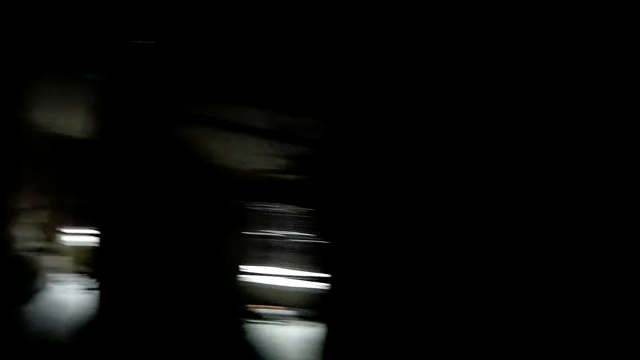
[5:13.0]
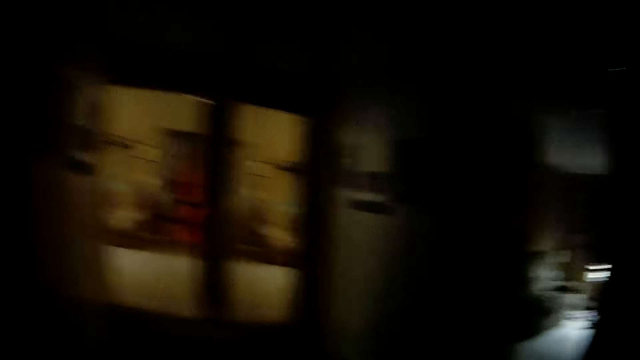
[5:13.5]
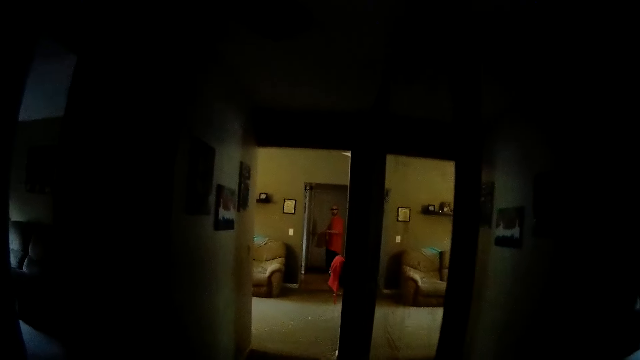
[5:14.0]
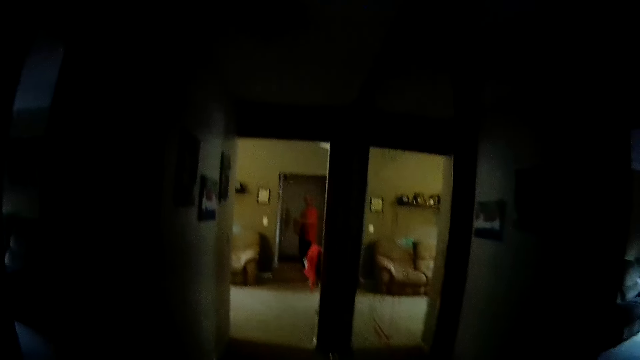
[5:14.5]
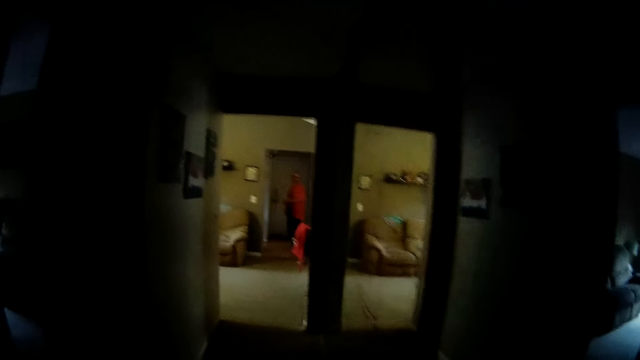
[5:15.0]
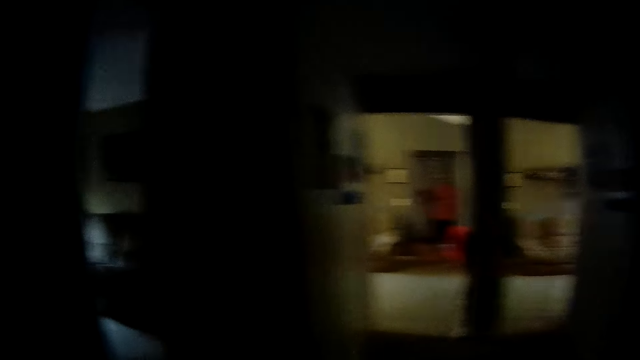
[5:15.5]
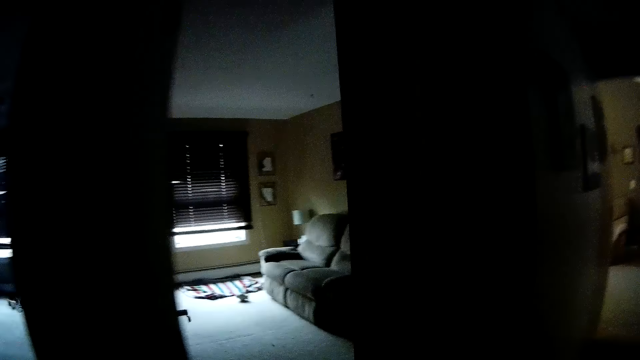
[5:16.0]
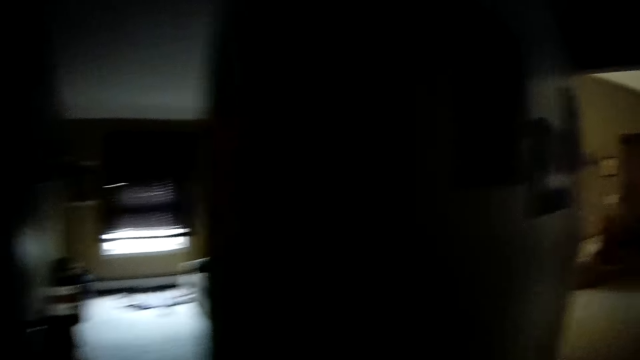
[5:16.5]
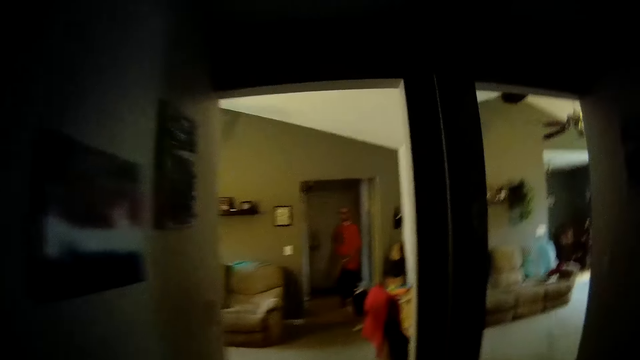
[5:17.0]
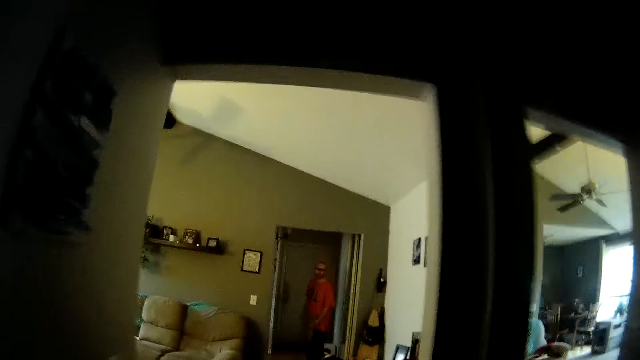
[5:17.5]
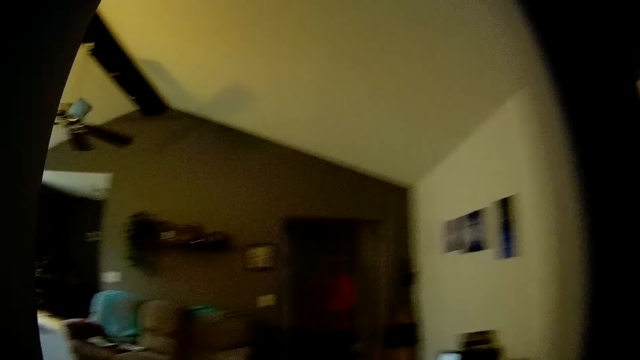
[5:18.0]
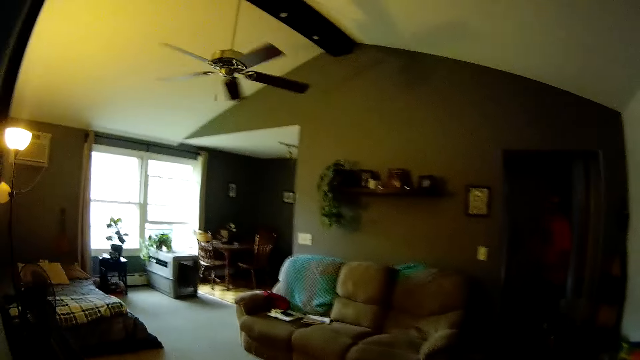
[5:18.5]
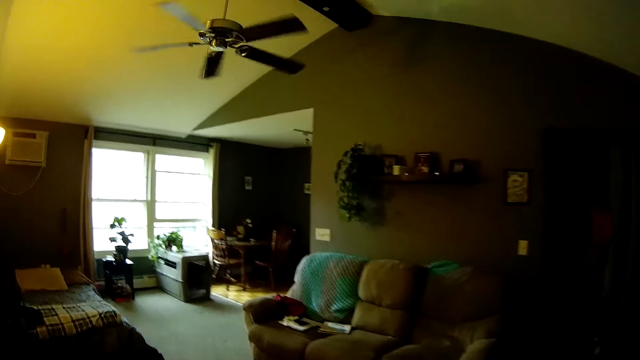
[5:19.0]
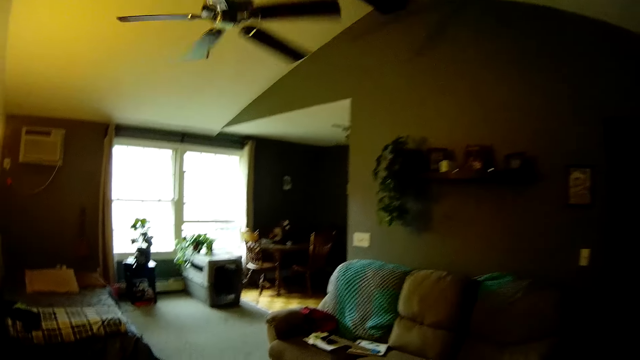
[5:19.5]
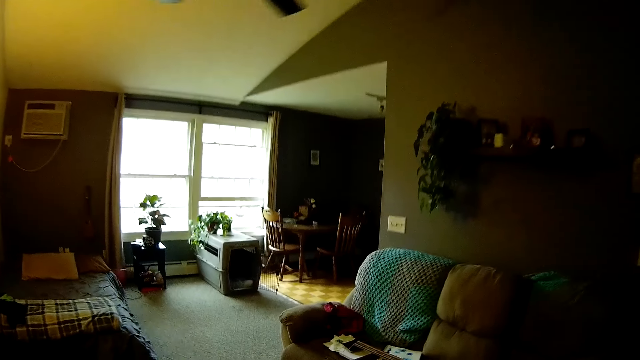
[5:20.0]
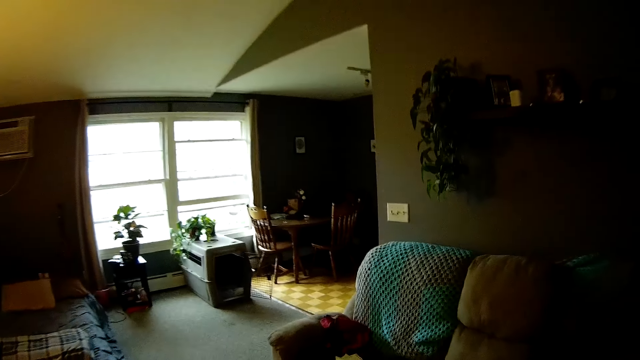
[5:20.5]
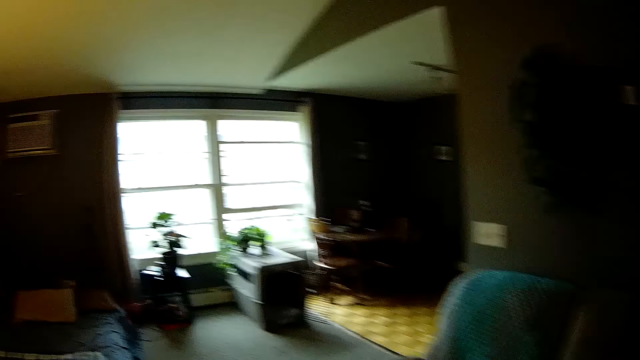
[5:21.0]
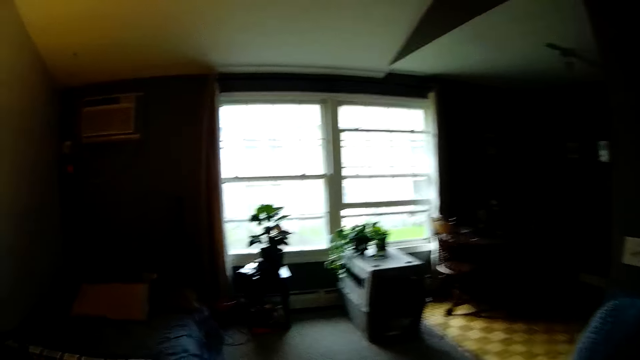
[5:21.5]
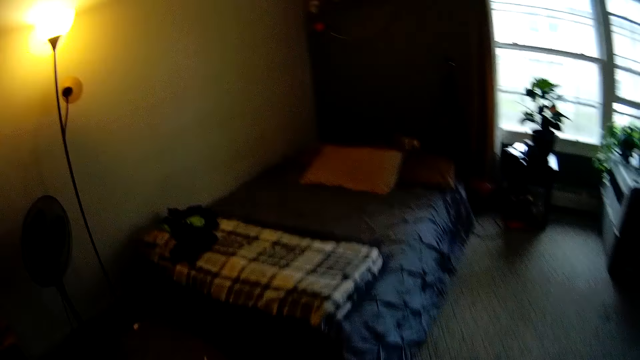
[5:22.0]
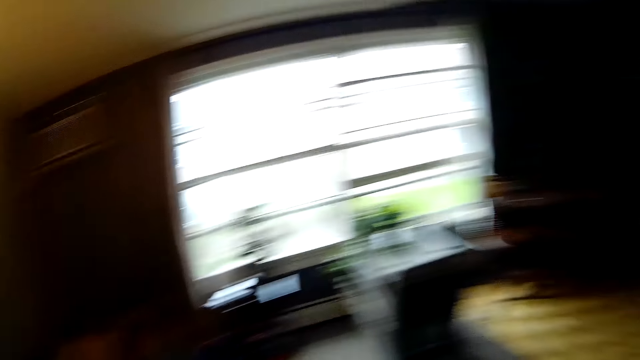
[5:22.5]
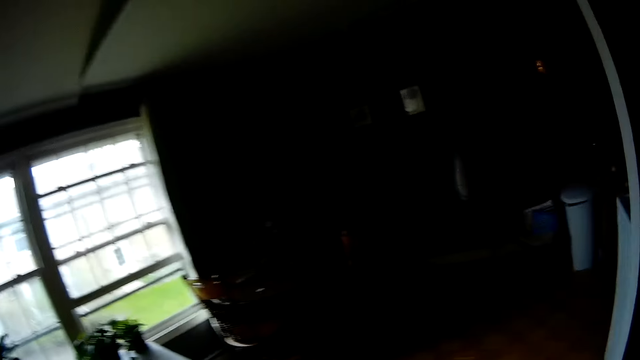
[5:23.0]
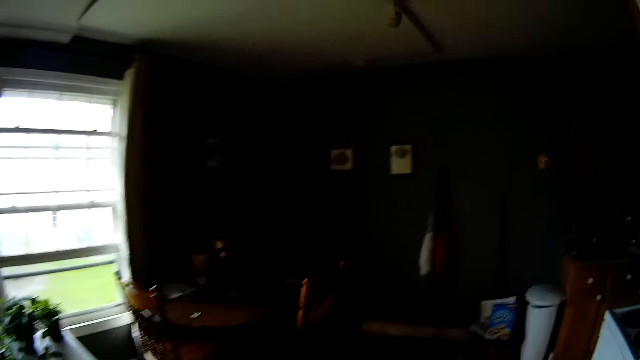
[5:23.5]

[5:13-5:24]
The camera wearer interacts with the man. They walk out of the room.

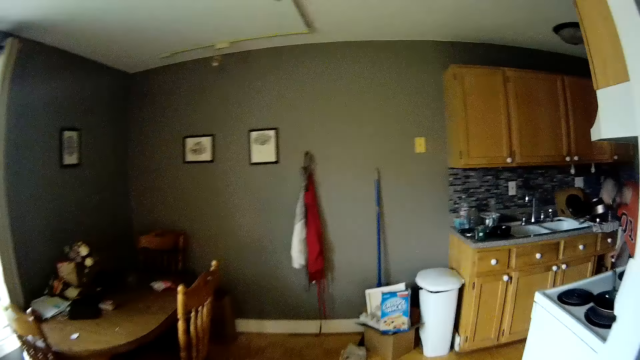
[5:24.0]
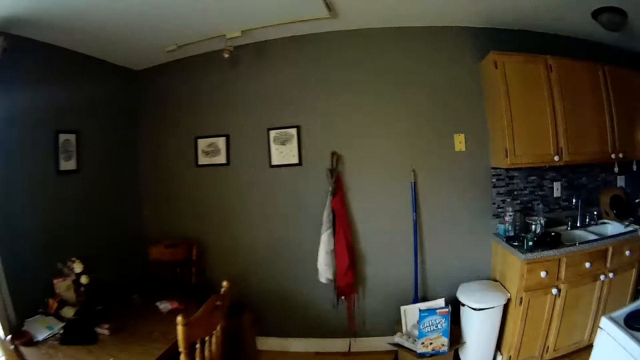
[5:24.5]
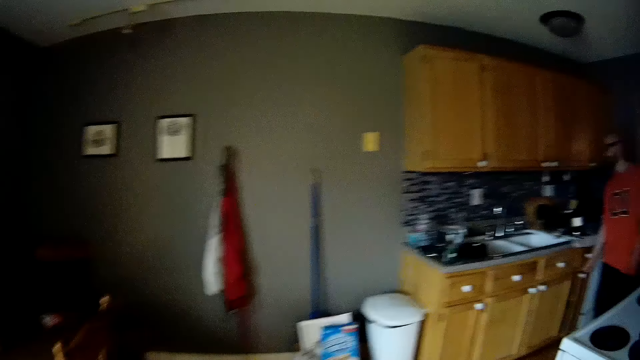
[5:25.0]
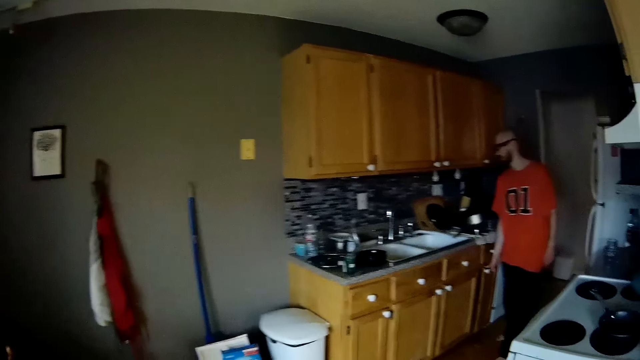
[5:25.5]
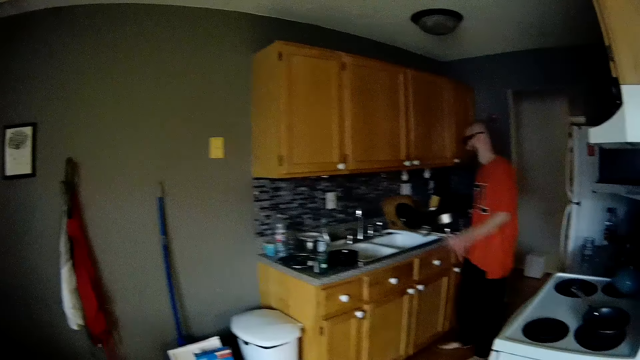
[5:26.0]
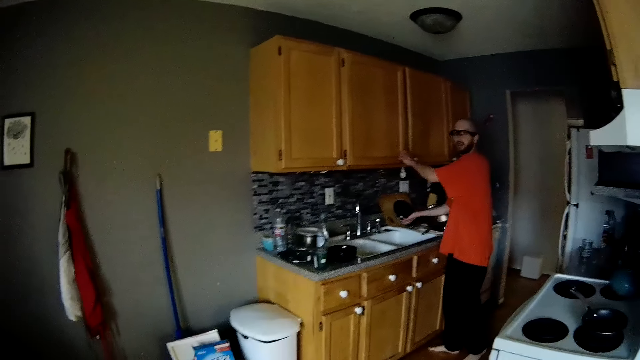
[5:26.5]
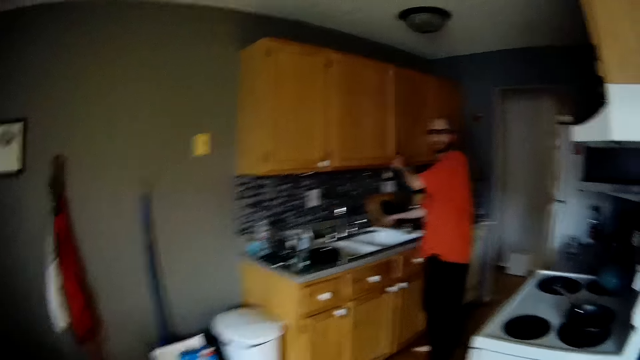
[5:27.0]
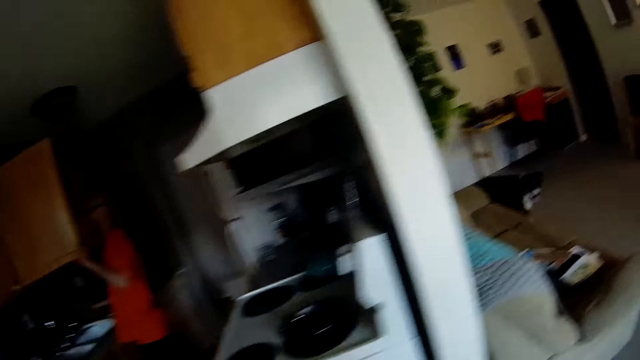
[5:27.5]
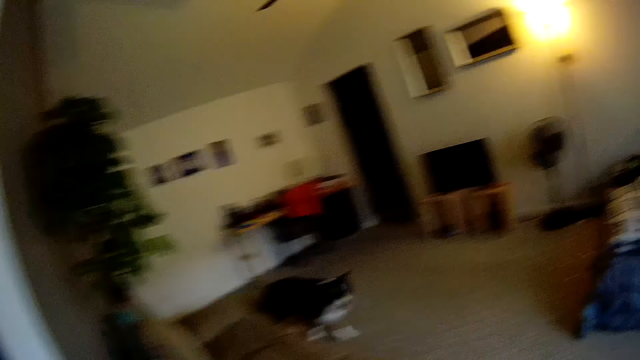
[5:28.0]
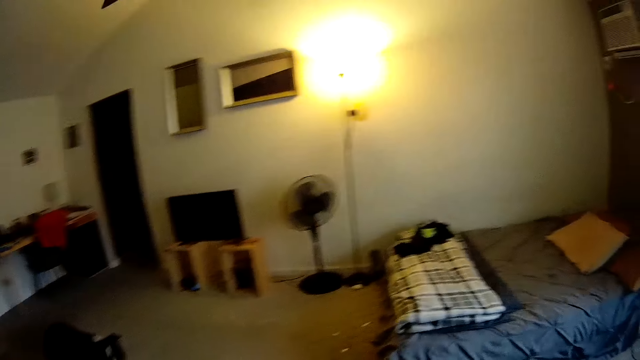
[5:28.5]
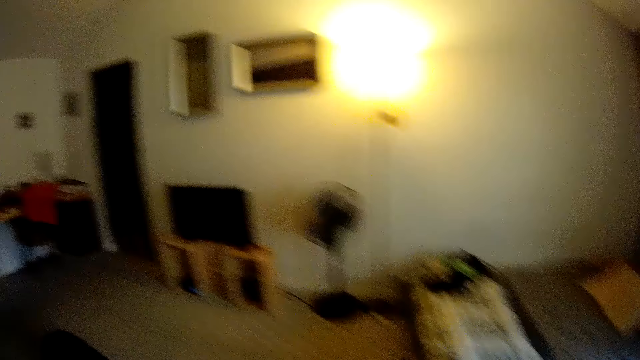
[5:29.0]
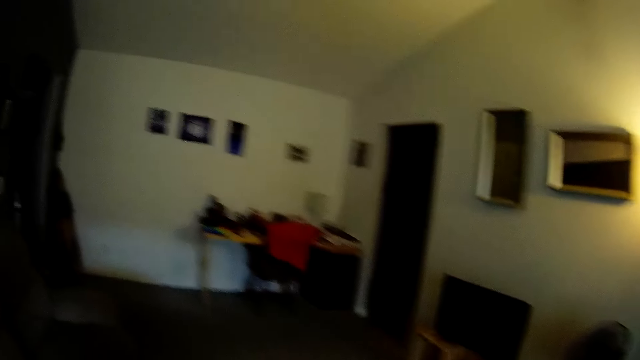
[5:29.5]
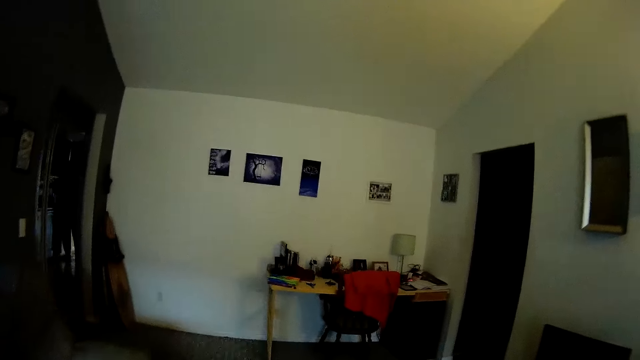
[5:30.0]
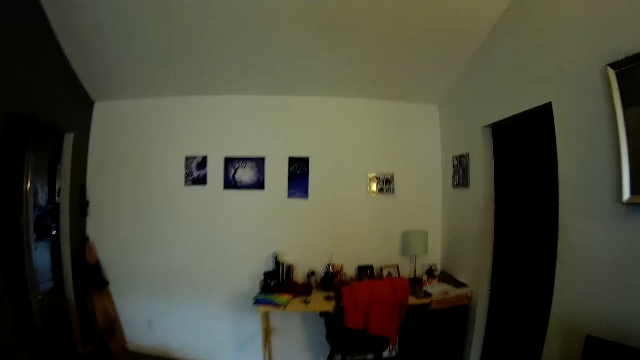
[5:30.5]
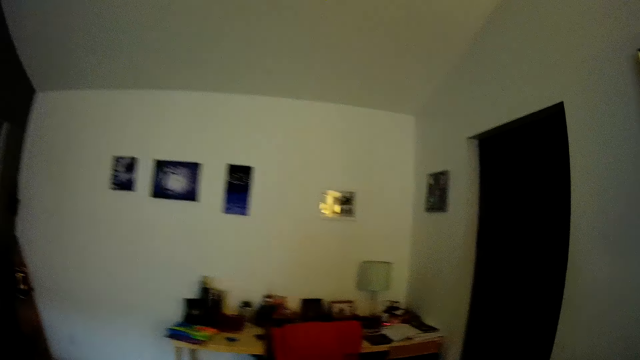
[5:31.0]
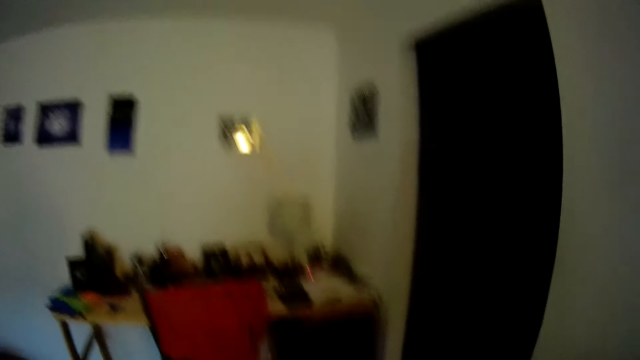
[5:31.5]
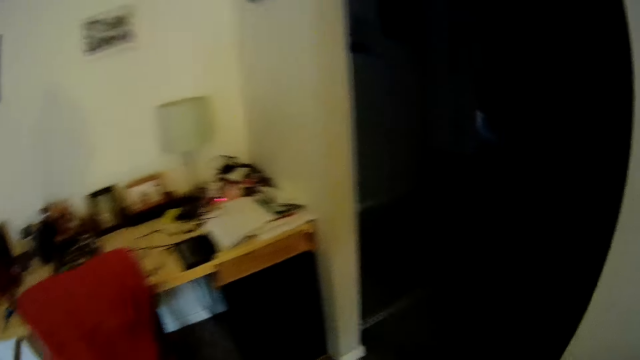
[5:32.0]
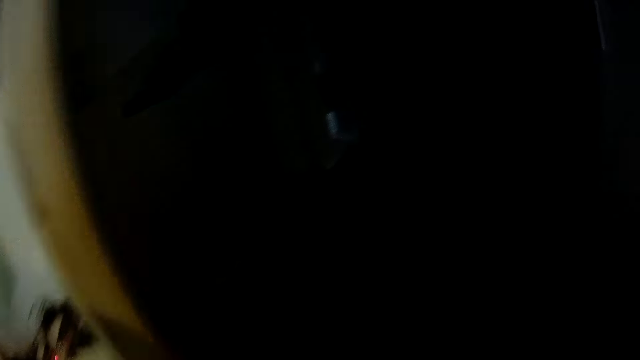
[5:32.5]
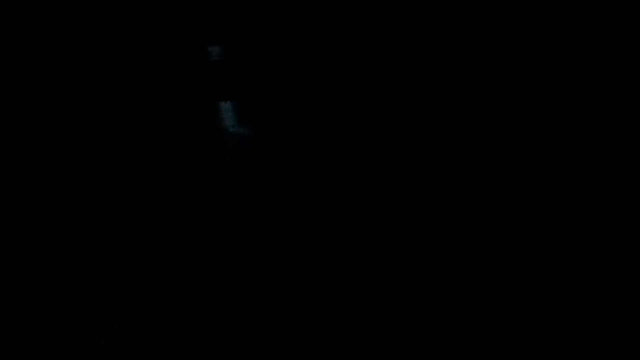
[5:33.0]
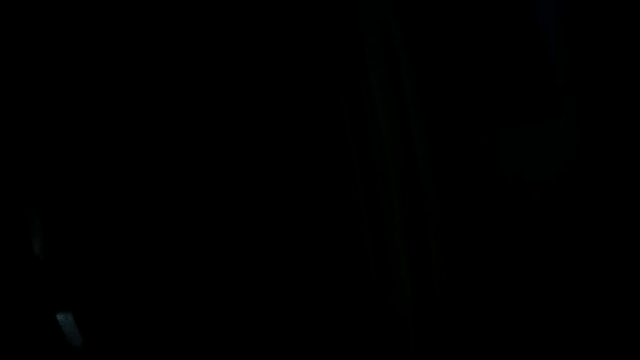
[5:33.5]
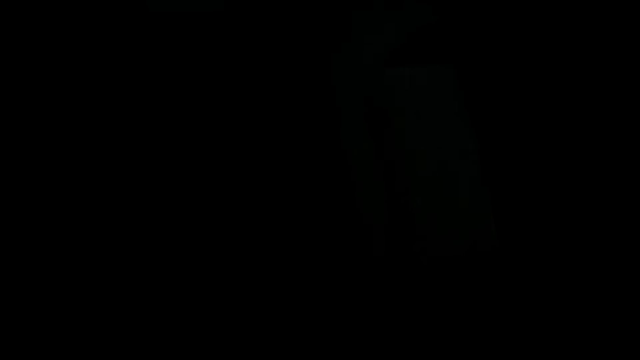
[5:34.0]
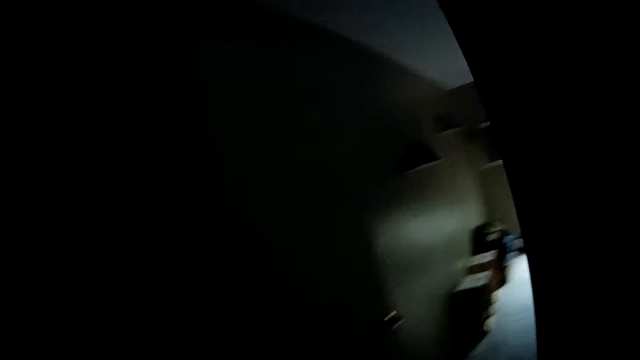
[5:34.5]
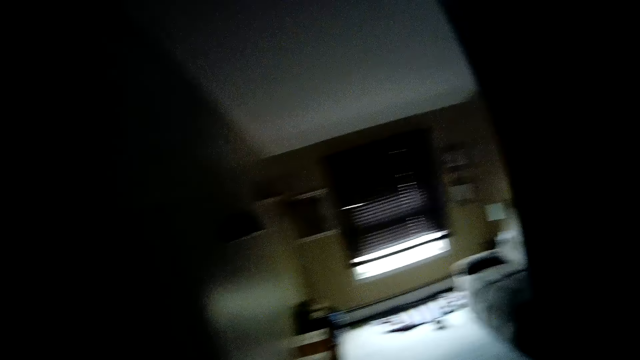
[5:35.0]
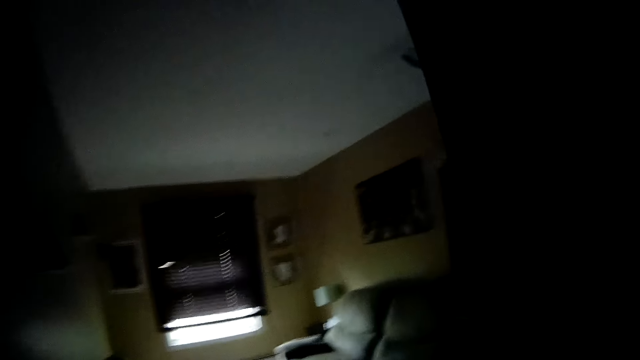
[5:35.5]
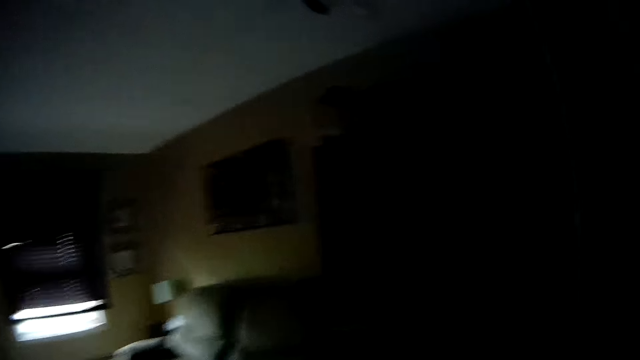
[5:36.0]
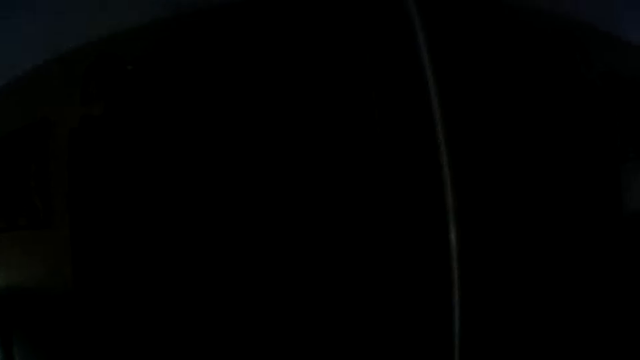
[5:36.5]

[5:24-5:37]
The man opens a cupboard with his right hand. The camera wearer walks across the house. They walk into the room.
